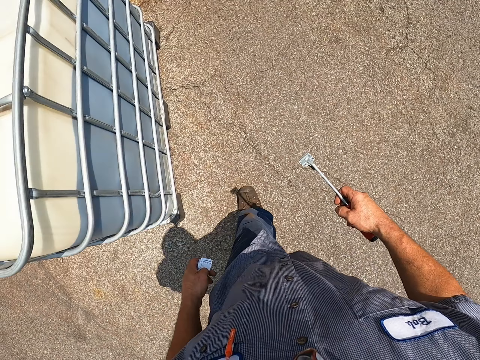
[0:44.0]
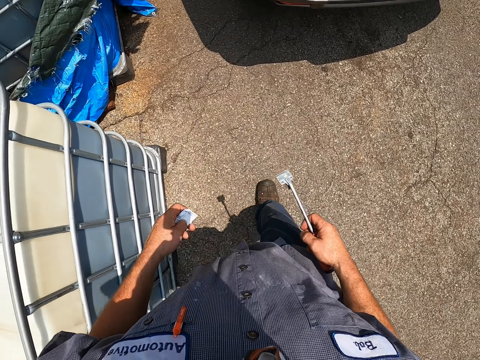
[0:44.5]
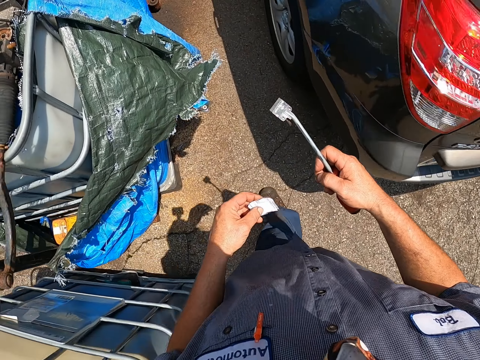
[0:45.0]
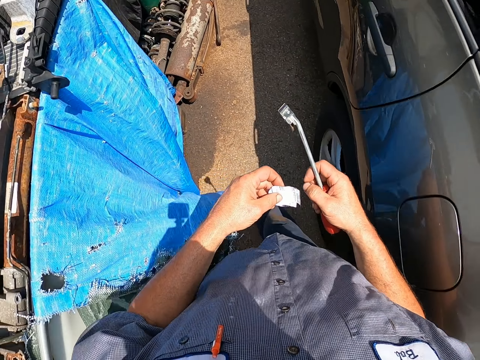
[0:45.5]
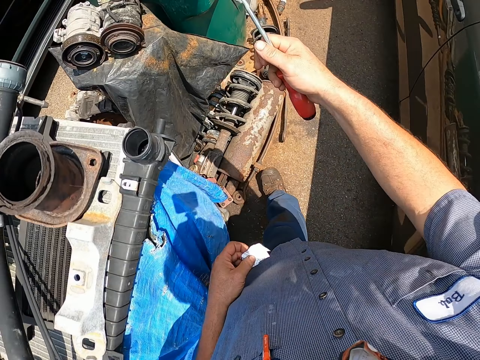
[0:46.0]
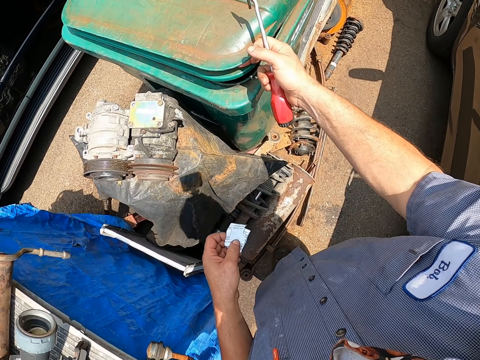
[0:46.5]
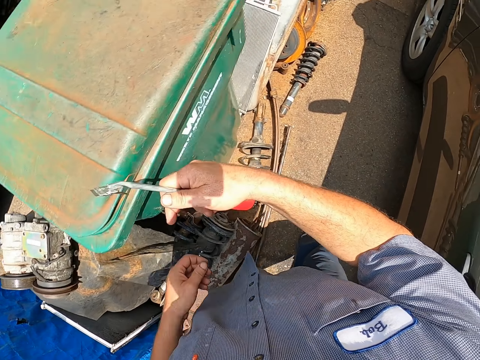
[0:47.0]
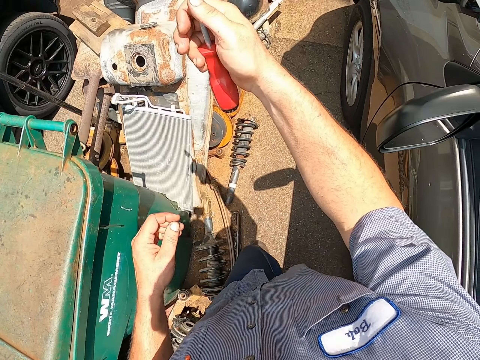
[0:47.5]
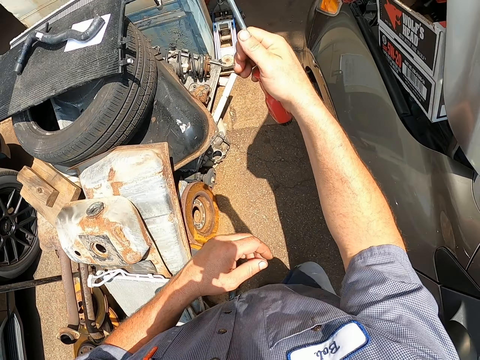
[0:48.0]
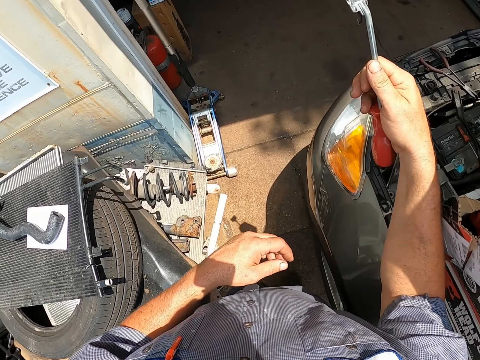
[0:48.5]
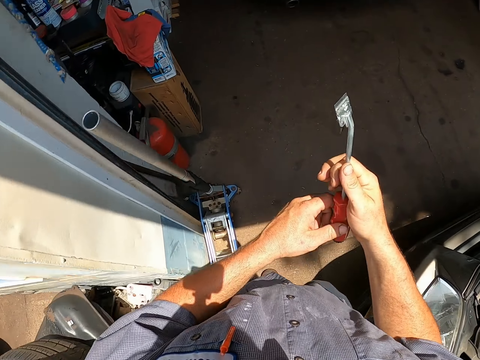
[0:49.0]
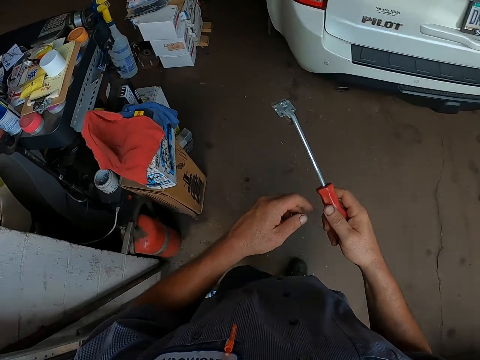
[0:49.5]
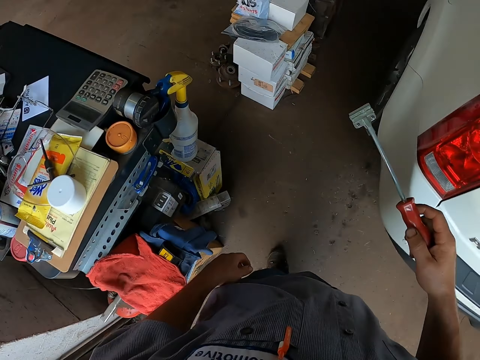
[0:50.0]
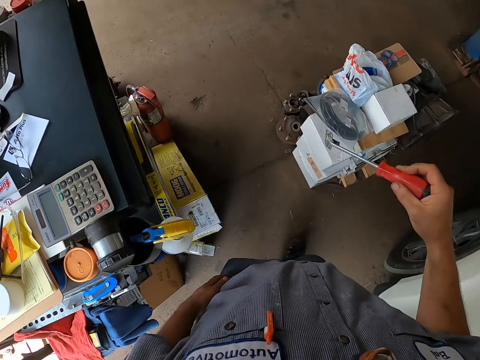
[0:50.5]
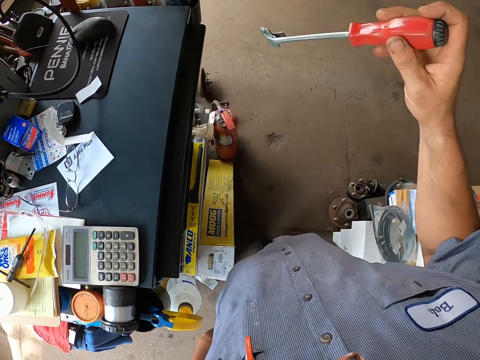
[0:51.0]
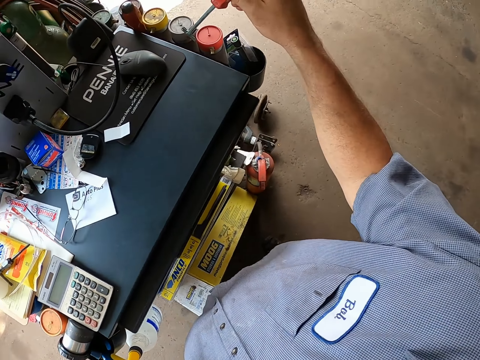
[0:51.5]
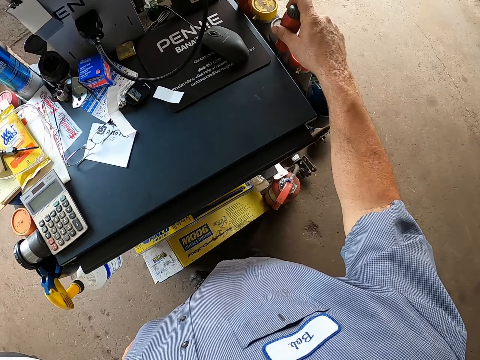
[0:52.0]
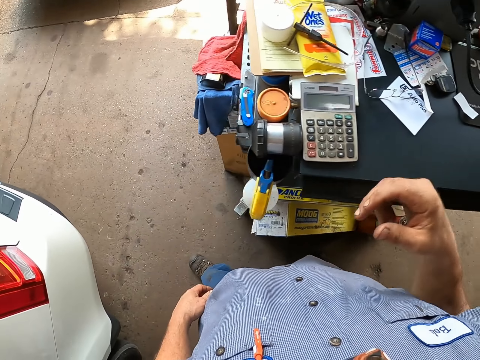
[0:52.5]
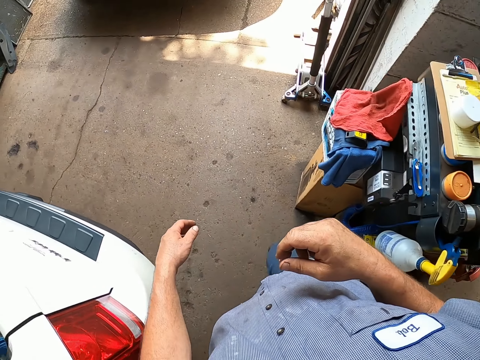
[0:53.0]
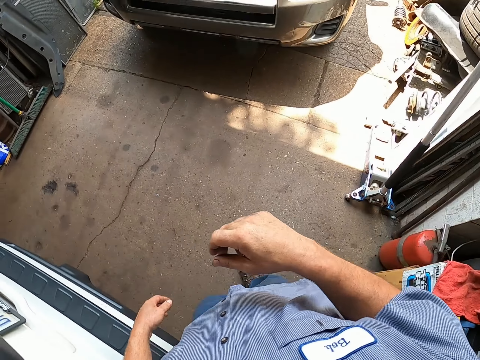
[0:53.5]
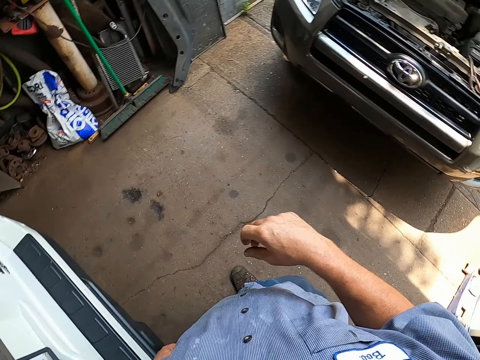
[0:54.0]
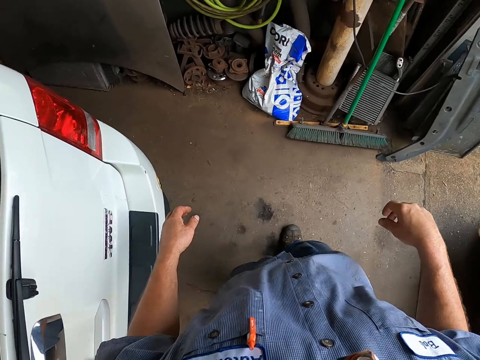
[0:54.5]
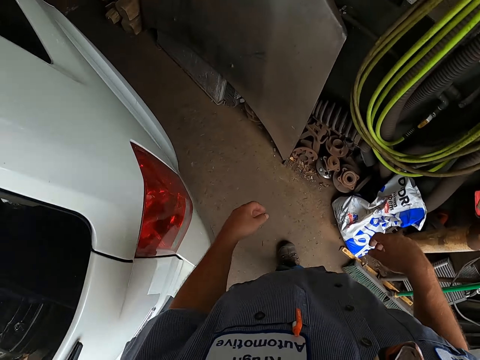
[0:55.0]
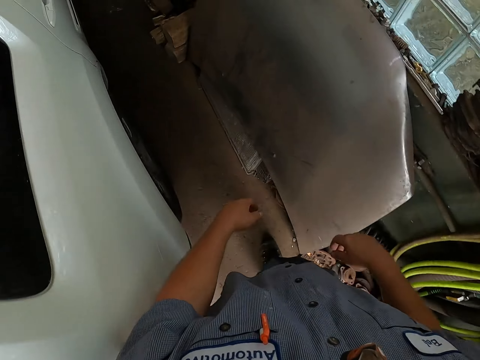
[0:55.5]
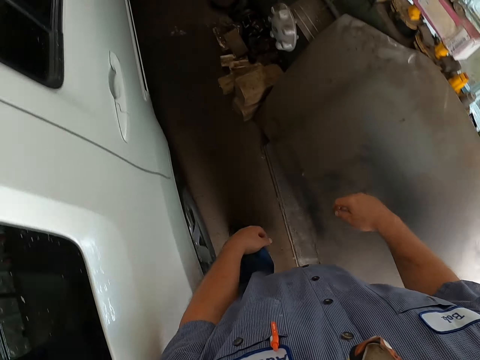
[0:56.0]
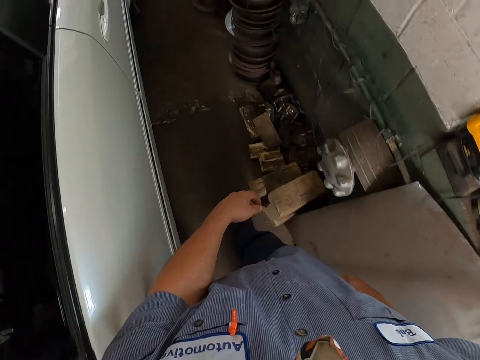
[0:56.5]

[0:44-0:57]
The camera wearer throws the sticker in the dustbin. They walk around the garage. They place the spanner remover on the container. They walk around the garage.

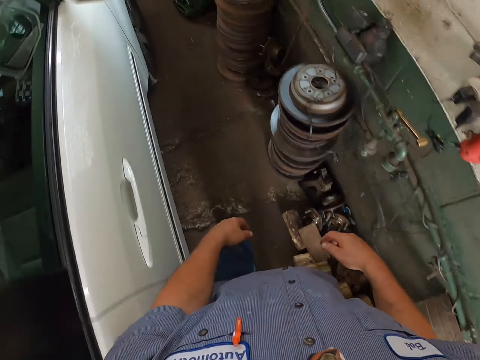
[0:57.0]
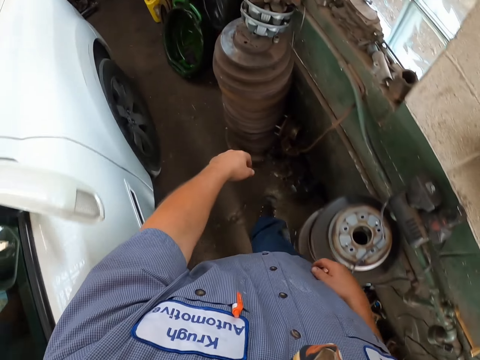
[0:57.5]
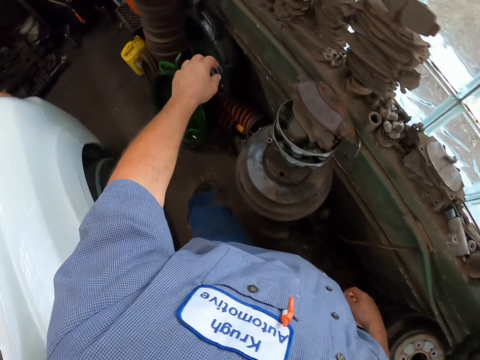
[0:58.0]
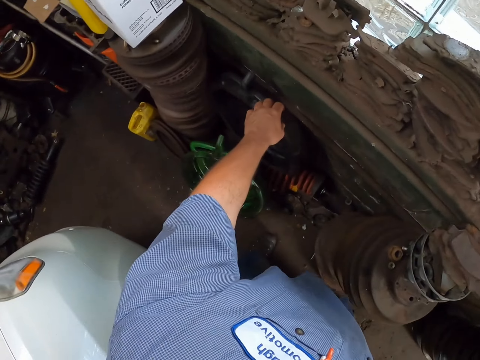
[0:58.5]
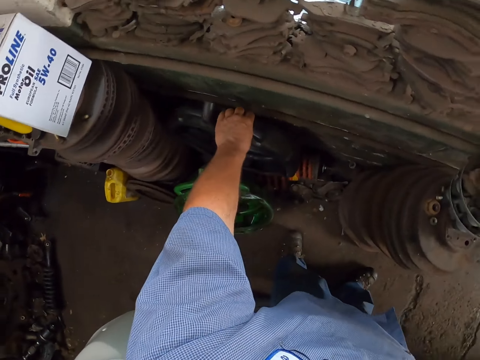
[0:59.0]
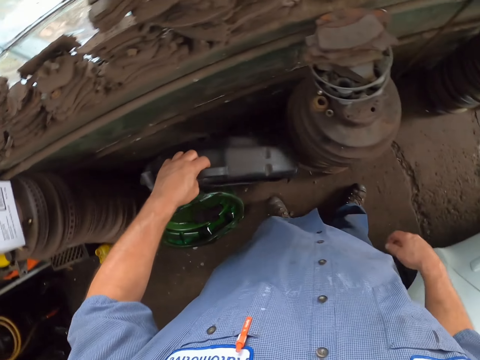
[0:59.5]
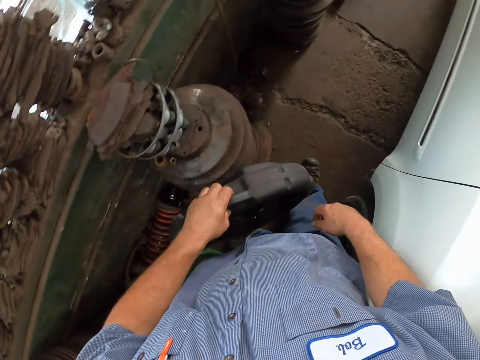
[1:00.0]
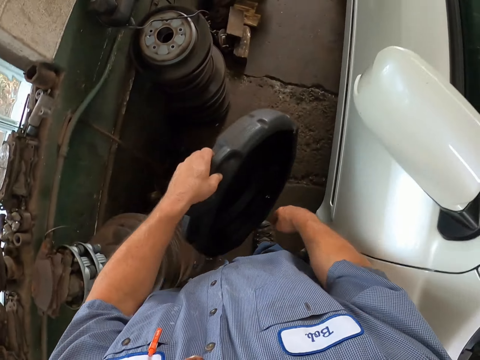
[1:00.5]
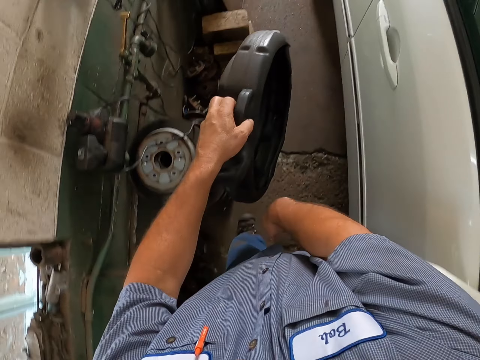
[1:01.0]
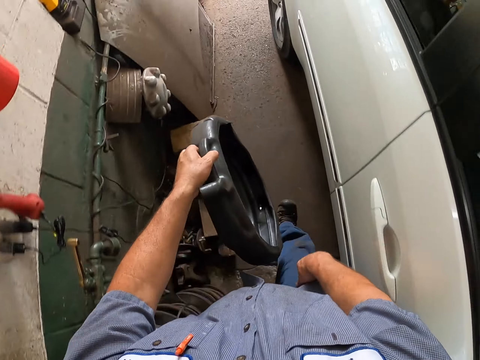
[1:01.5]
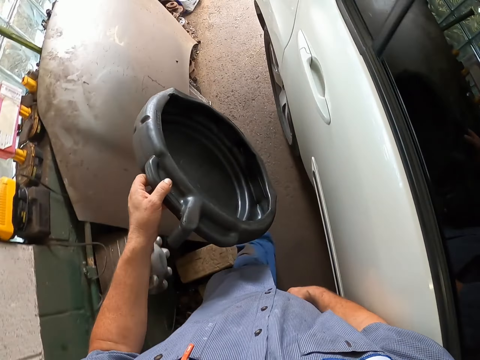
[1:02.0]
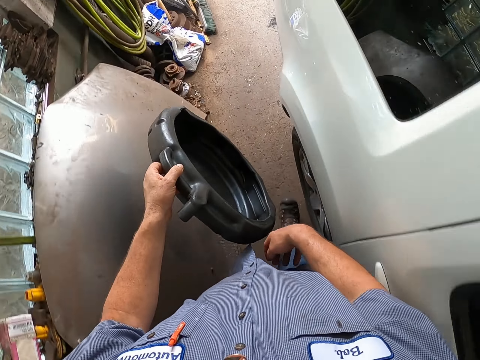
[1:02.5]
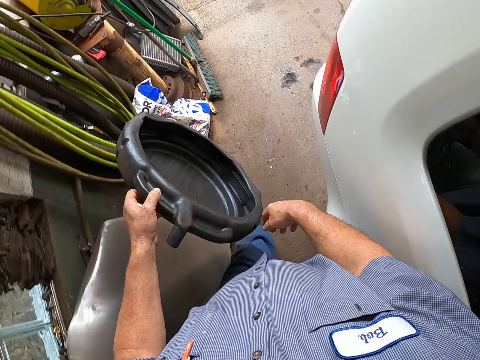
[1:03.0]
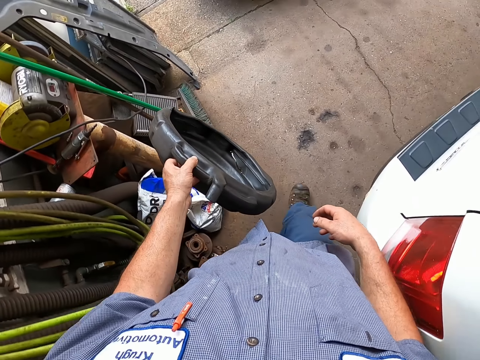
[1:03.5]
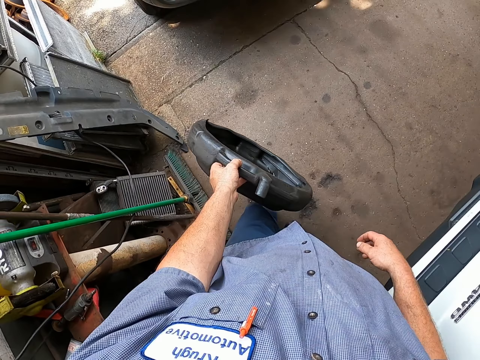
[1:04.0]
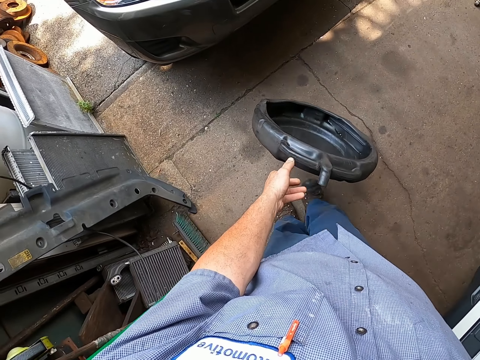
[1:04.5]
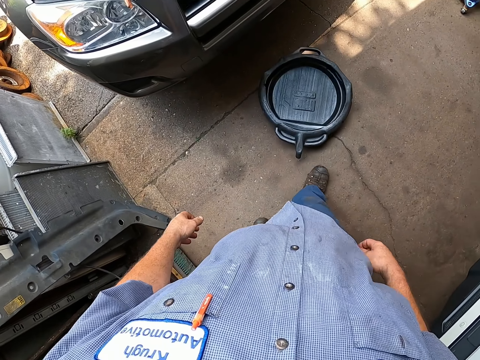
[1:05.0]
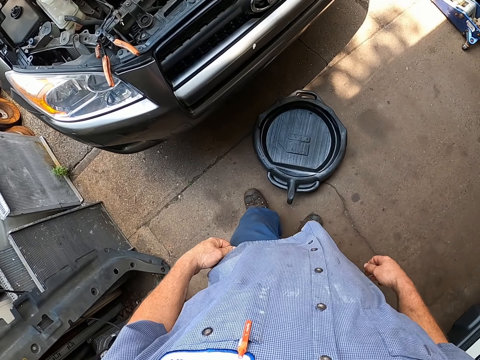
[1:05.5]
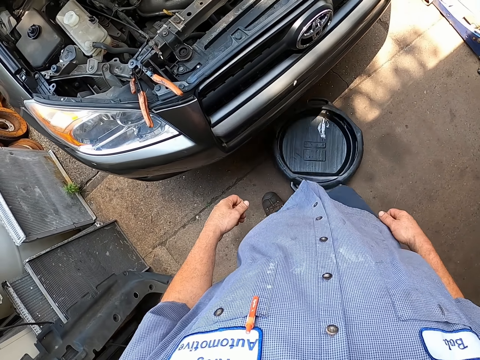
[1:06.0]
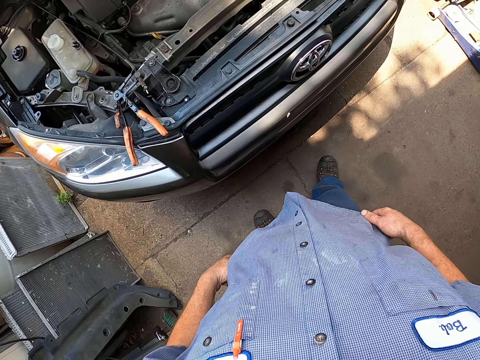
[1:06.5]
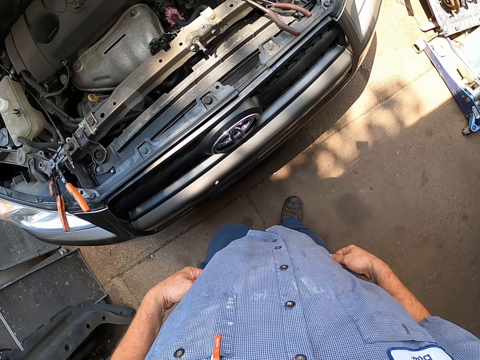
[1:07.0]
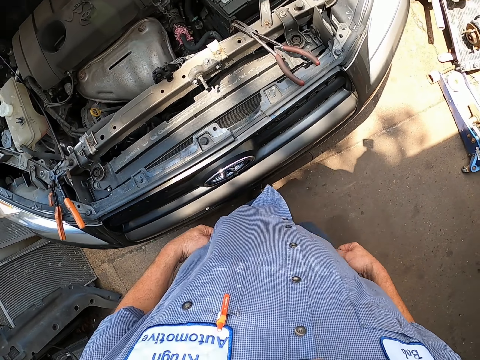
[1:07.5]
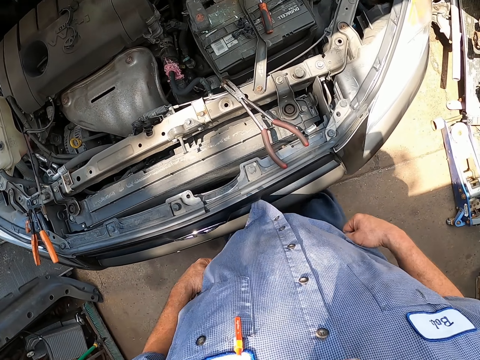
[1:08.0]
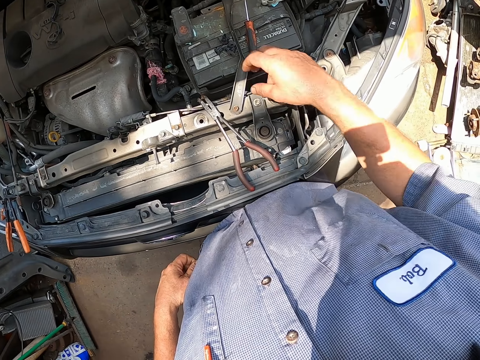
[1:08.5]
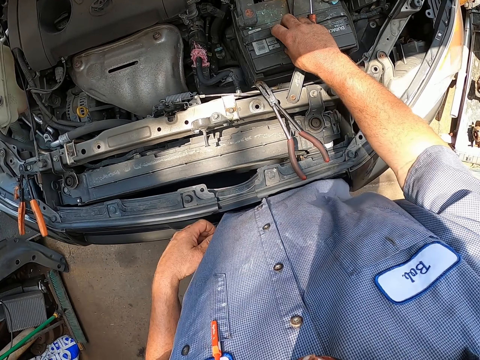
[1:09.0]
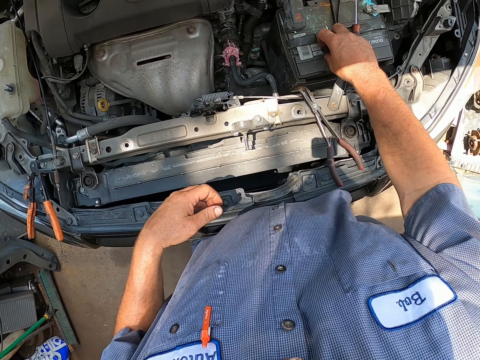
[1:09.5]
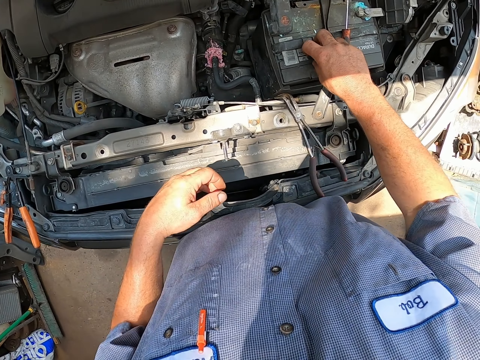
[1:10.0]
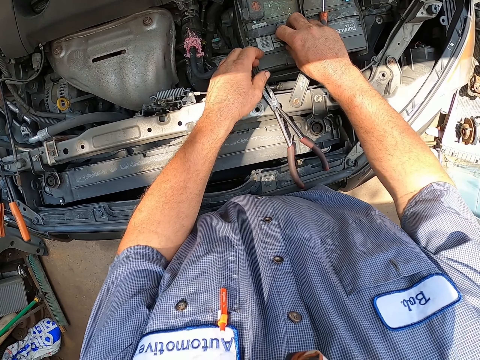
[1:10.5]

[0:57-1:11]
The camera wearer picks the tire. They carry the tire and walk around the garage. They place the tire on the ground under the car. They pick screws from the car. They repair the engine of the car.
